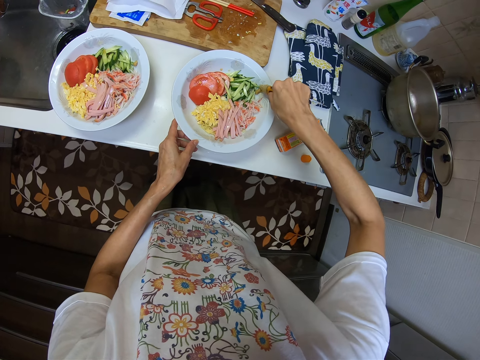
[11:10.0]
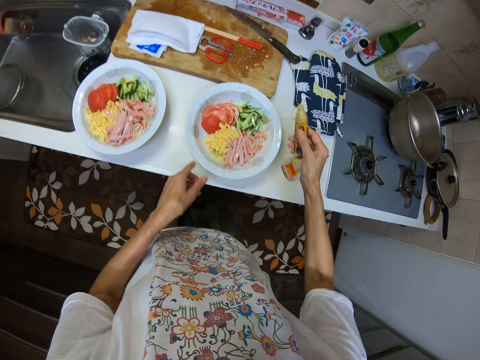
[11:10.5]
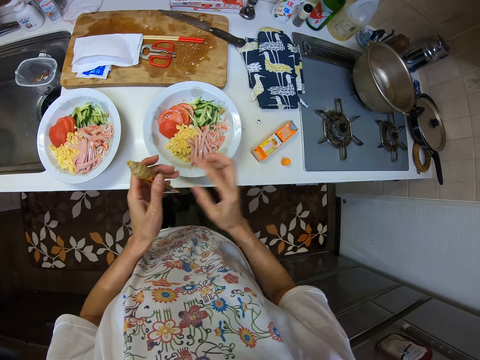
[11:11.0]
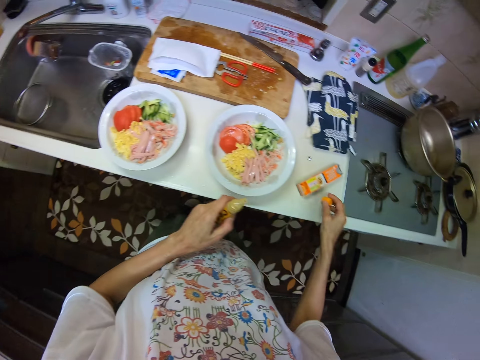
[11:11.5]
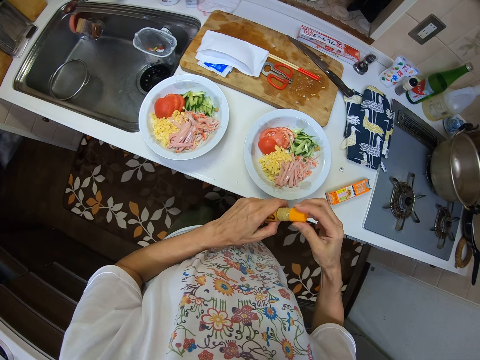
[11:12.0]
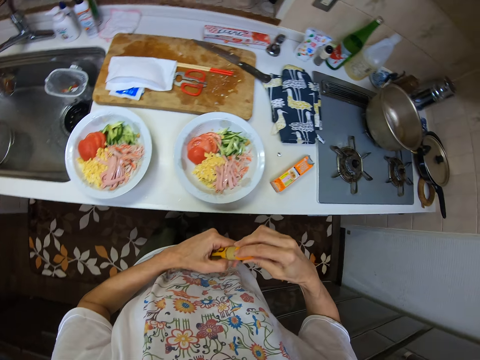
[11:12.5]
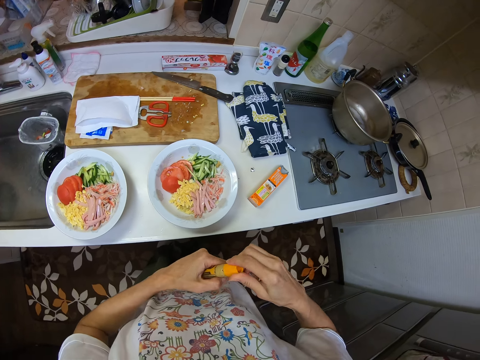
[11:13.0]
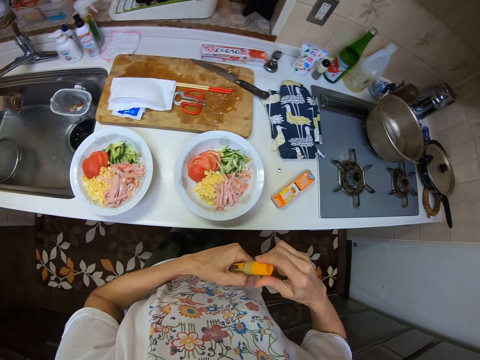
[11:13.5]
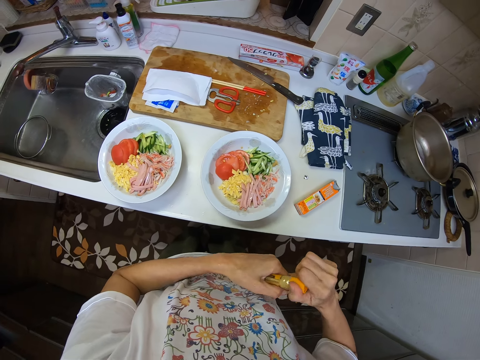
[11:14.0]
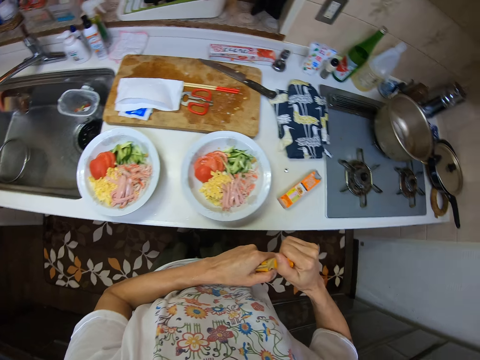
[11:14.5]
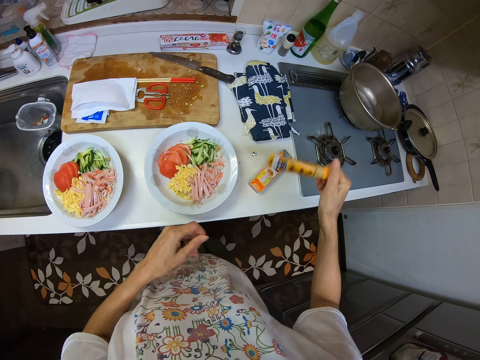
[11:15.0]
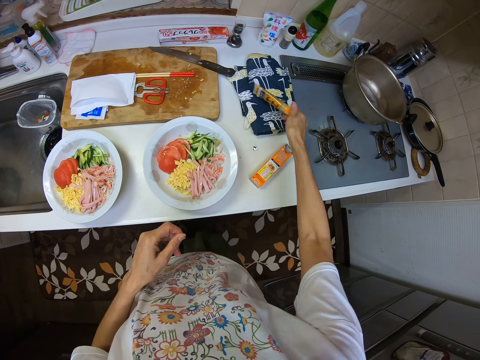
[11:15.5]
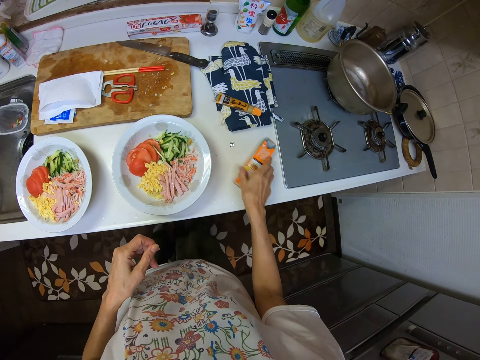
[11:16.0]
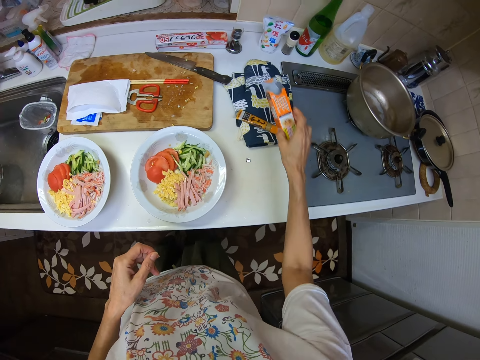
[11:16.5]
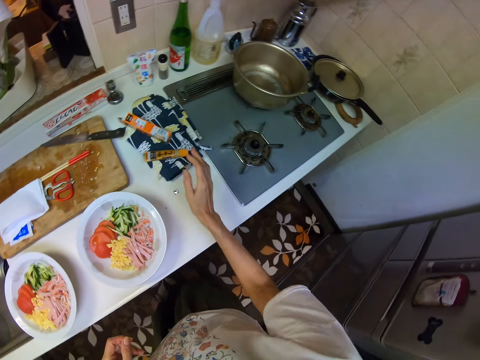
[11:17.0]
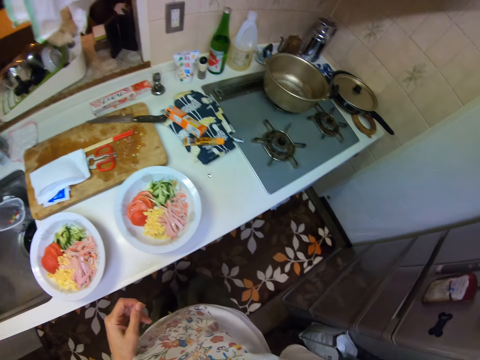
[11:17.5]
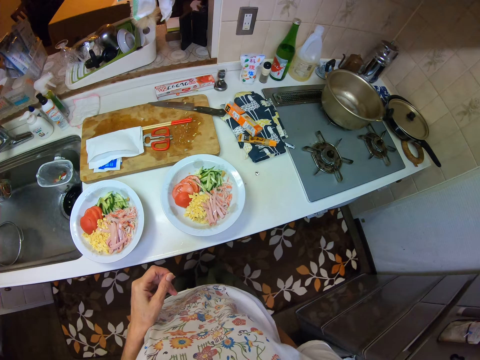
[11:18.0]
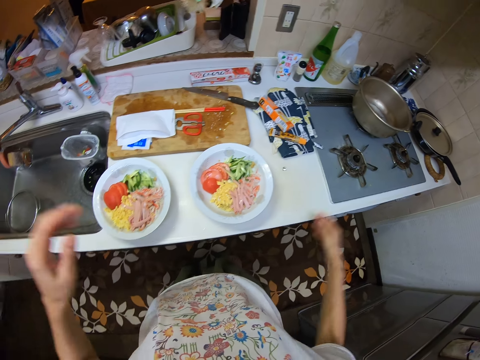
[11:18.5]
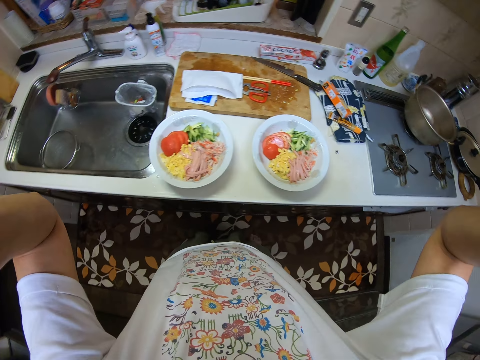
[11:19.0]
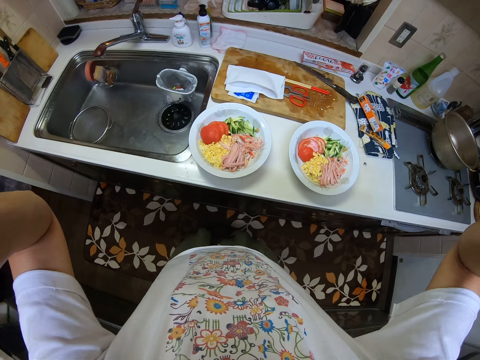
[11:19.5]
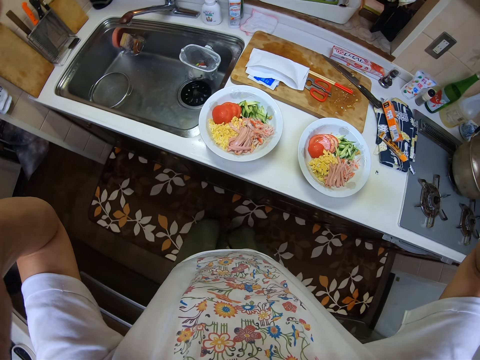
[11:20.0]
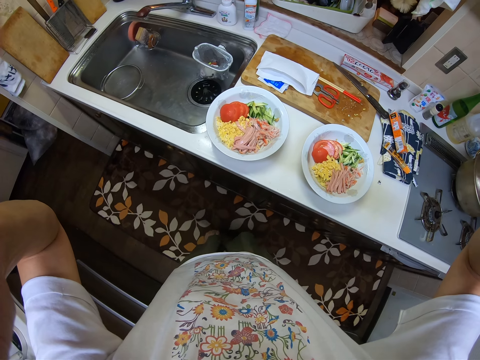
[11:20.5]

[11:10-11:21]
The camera wearer holds something with his left hand. He picks a bottle top. He caps the tomato paste. He drops the tomato paste on the counter. He shifts the pack of the tomato paste. He picks a small box of something and places the small box of something on a surface. He lifts his hands. He touches the camera.
